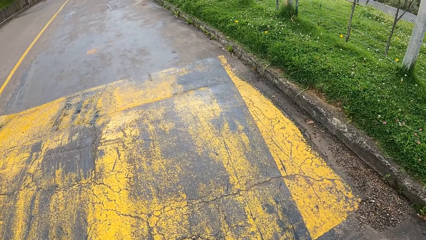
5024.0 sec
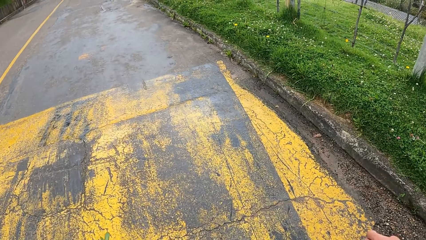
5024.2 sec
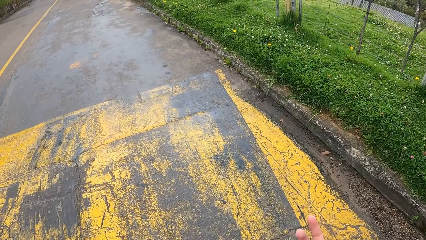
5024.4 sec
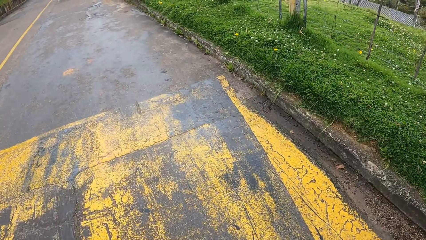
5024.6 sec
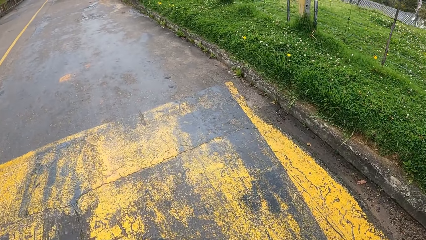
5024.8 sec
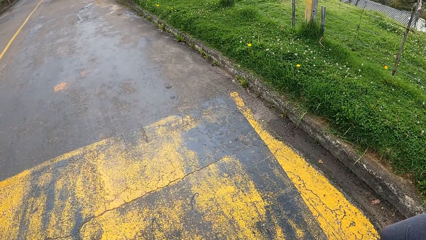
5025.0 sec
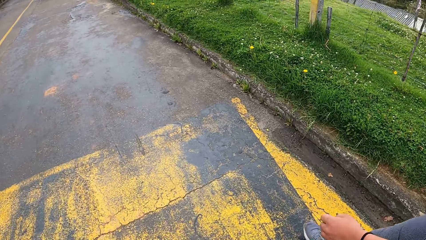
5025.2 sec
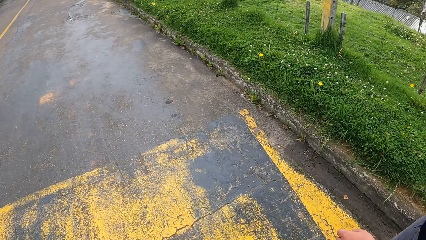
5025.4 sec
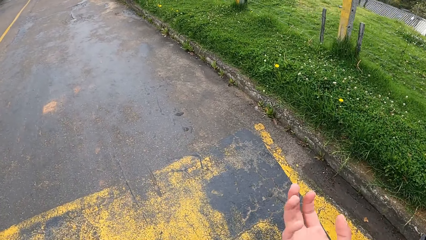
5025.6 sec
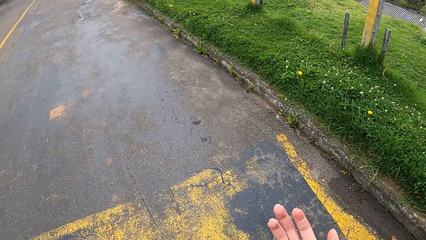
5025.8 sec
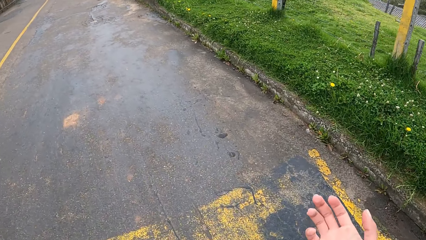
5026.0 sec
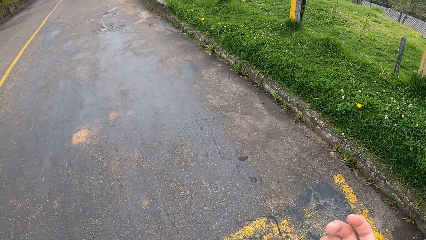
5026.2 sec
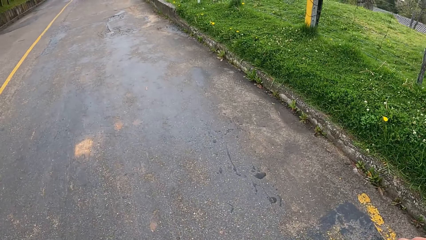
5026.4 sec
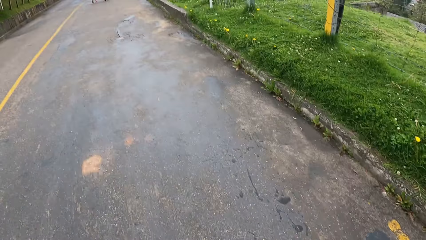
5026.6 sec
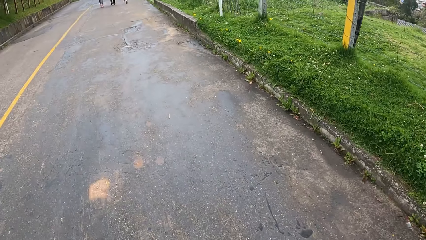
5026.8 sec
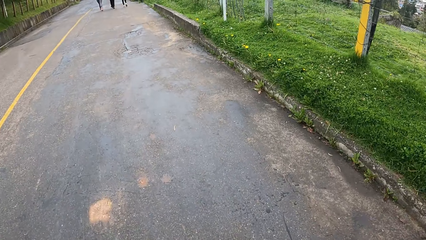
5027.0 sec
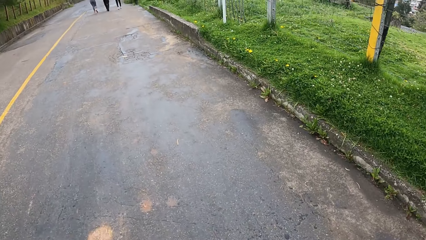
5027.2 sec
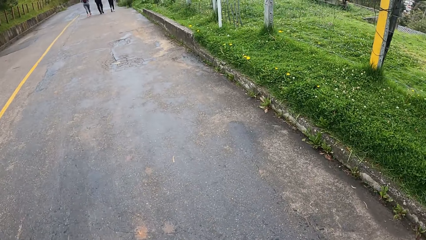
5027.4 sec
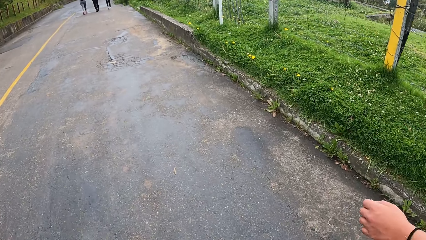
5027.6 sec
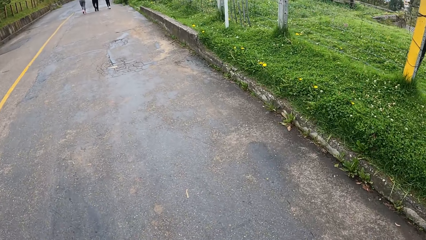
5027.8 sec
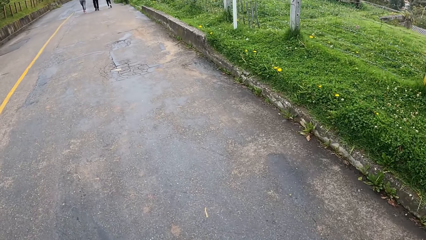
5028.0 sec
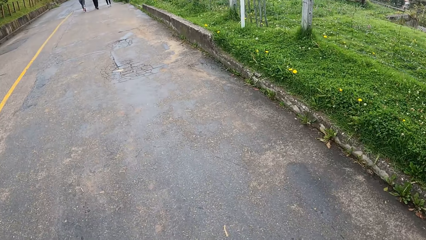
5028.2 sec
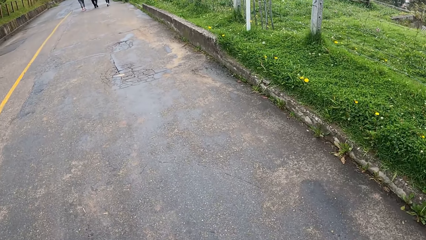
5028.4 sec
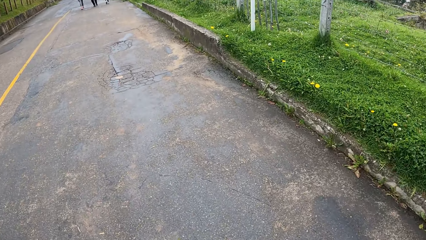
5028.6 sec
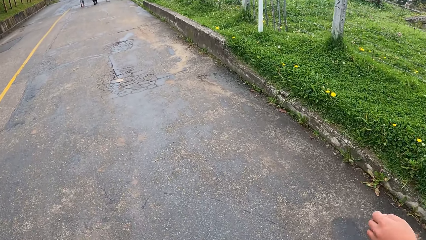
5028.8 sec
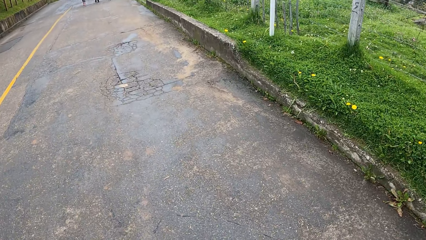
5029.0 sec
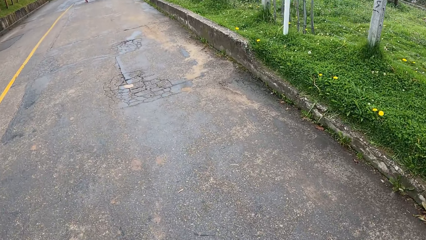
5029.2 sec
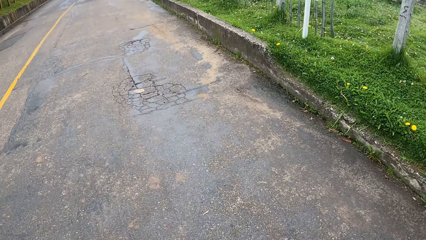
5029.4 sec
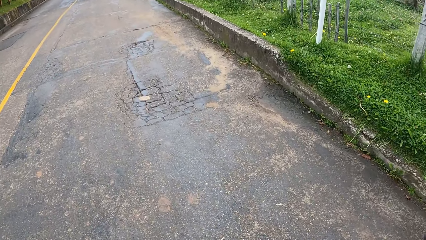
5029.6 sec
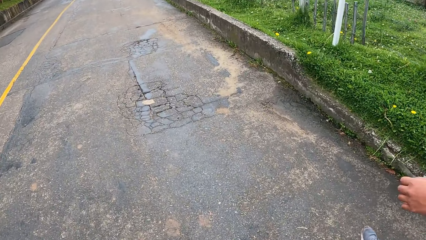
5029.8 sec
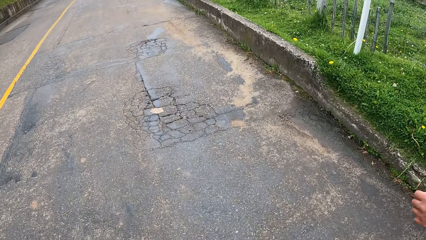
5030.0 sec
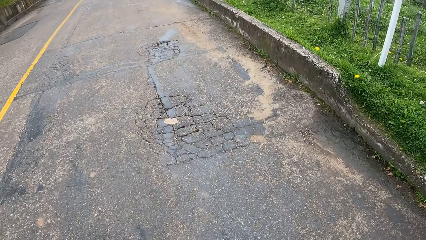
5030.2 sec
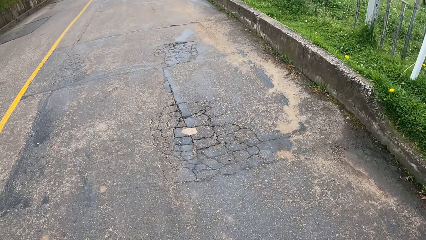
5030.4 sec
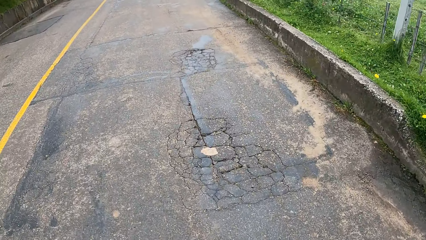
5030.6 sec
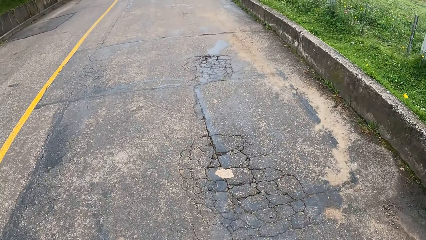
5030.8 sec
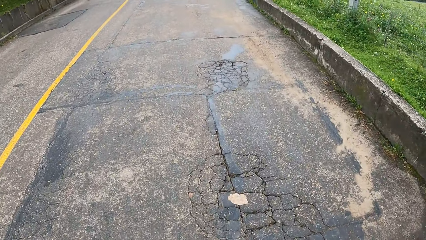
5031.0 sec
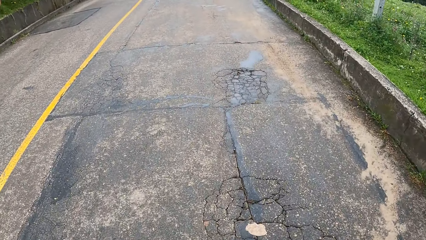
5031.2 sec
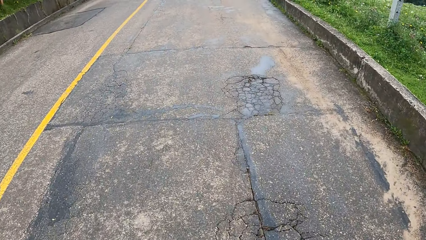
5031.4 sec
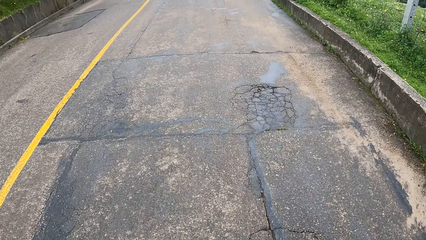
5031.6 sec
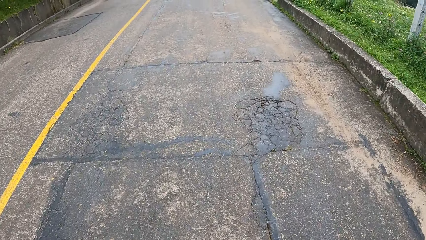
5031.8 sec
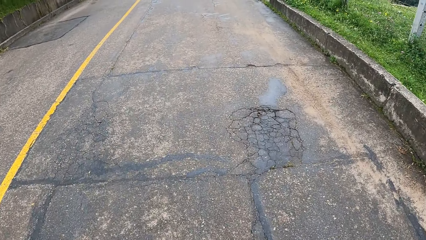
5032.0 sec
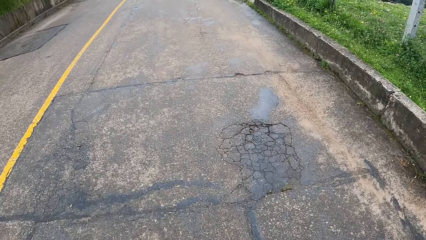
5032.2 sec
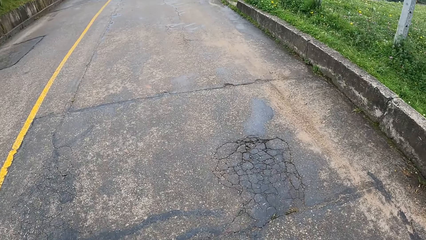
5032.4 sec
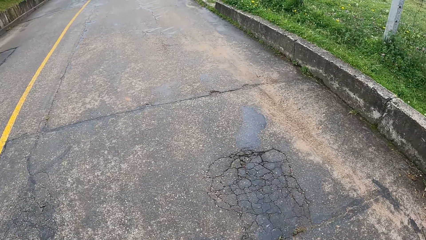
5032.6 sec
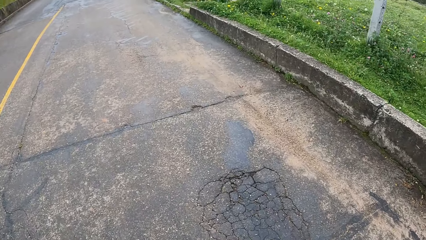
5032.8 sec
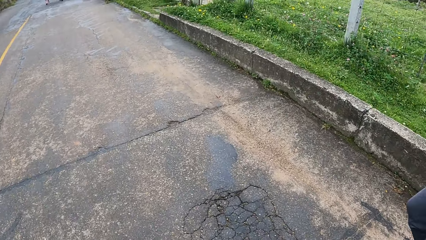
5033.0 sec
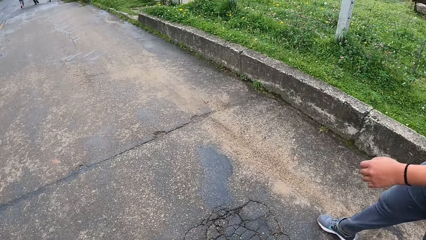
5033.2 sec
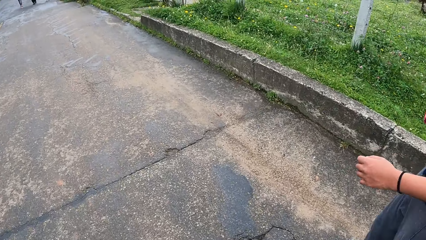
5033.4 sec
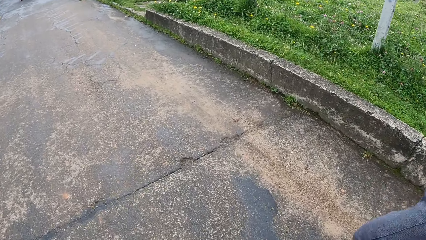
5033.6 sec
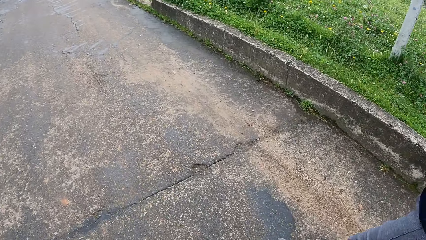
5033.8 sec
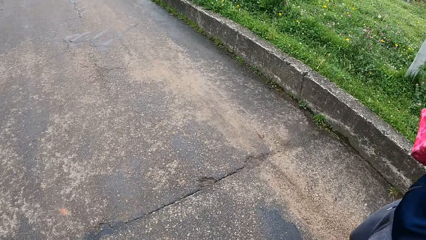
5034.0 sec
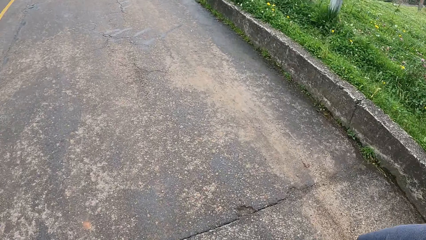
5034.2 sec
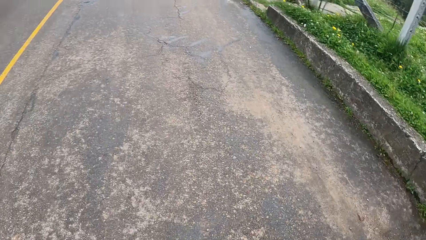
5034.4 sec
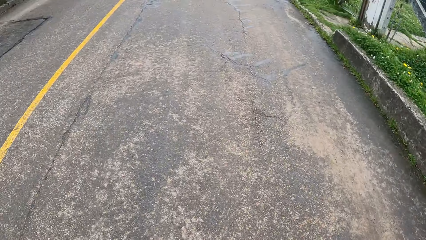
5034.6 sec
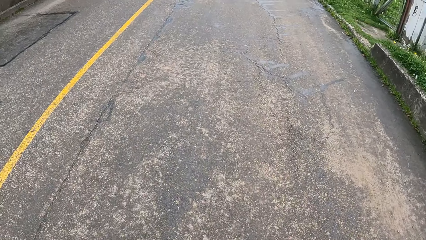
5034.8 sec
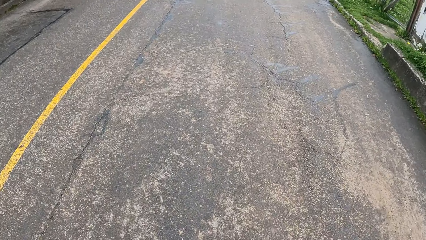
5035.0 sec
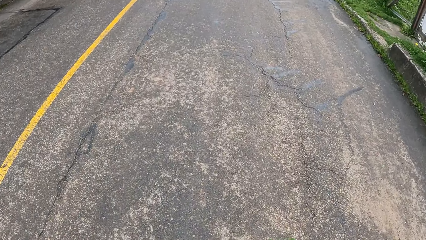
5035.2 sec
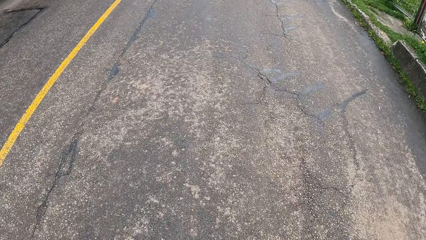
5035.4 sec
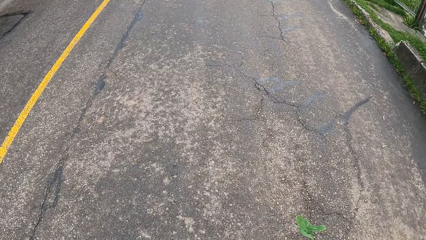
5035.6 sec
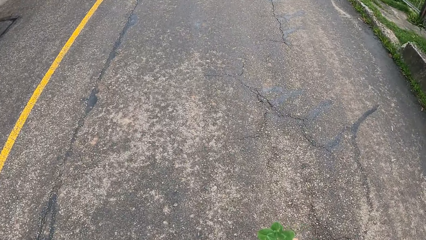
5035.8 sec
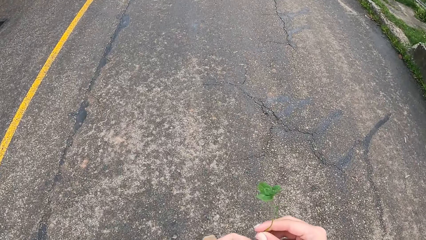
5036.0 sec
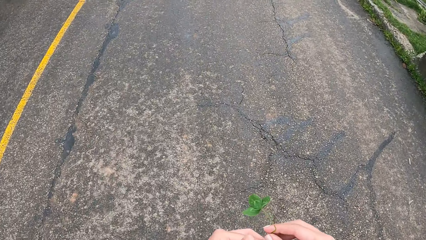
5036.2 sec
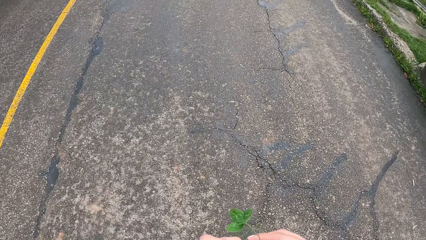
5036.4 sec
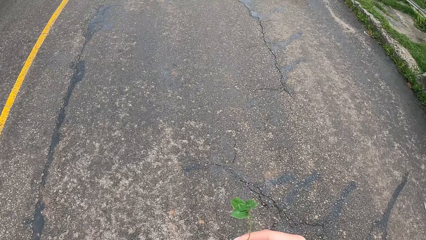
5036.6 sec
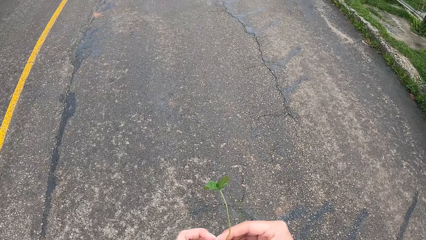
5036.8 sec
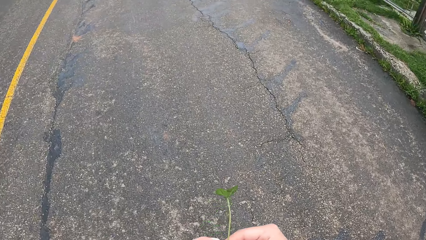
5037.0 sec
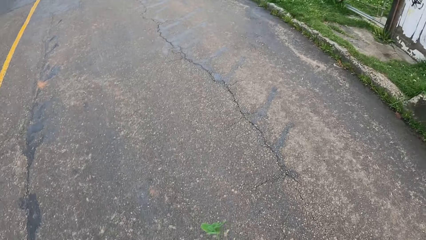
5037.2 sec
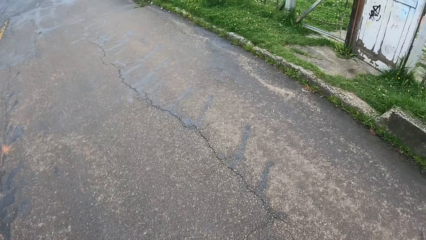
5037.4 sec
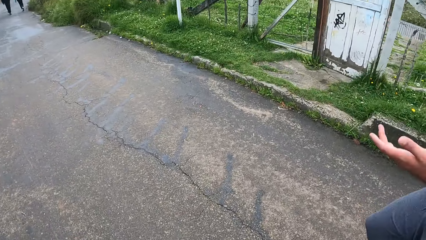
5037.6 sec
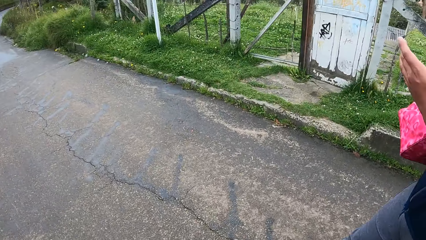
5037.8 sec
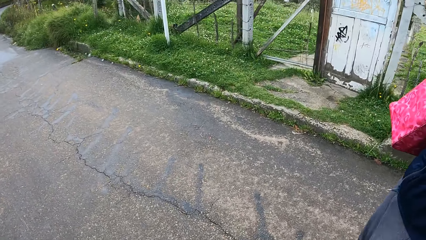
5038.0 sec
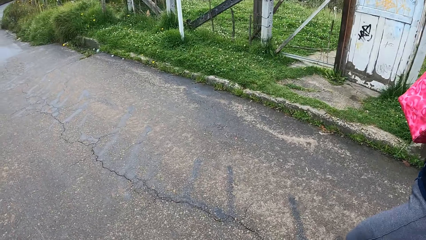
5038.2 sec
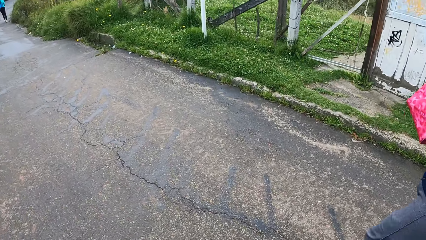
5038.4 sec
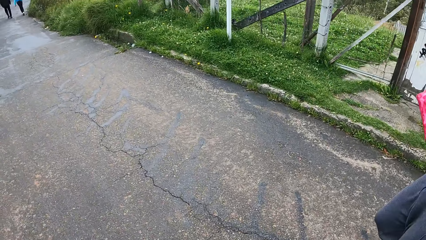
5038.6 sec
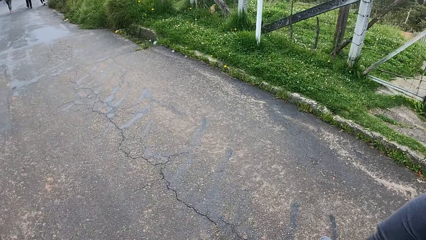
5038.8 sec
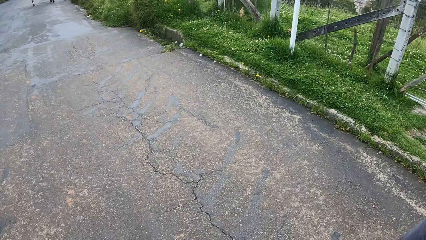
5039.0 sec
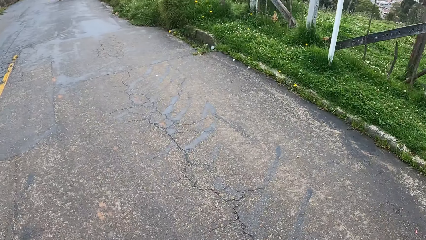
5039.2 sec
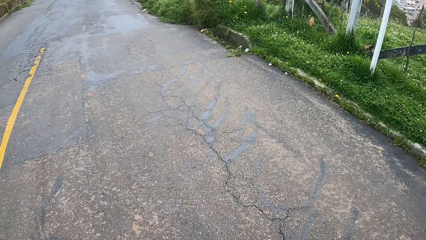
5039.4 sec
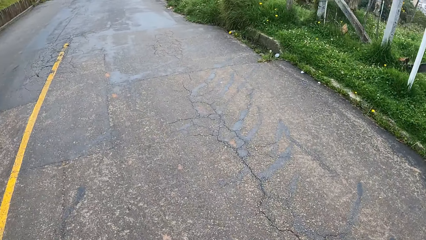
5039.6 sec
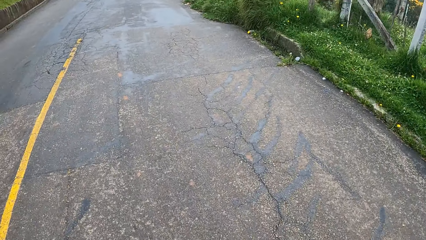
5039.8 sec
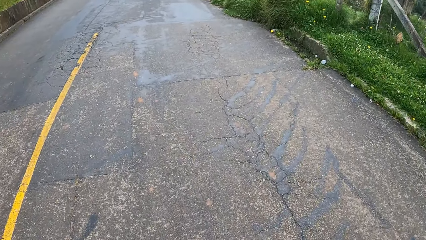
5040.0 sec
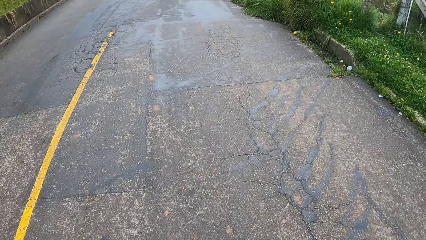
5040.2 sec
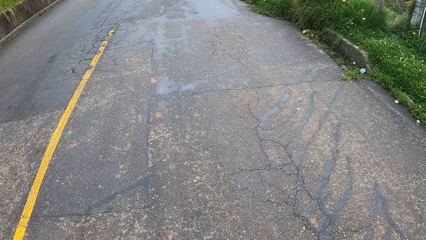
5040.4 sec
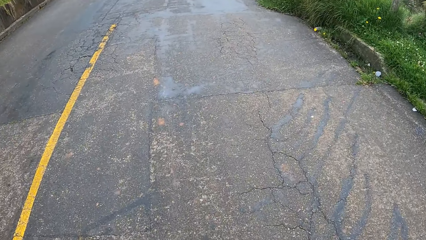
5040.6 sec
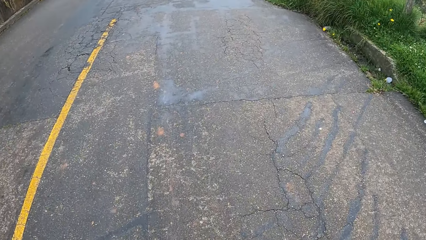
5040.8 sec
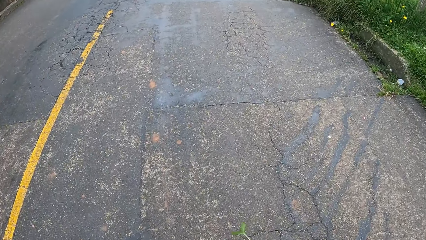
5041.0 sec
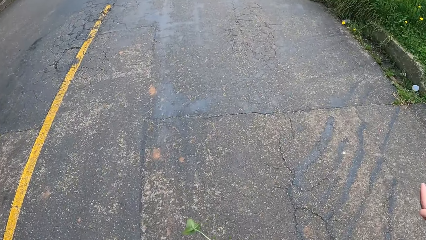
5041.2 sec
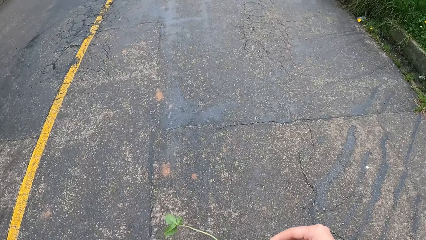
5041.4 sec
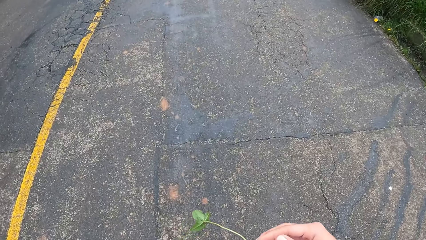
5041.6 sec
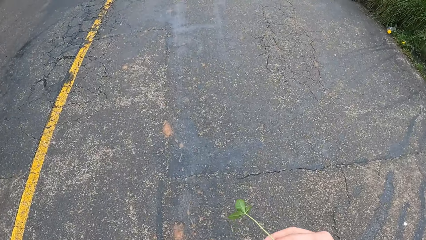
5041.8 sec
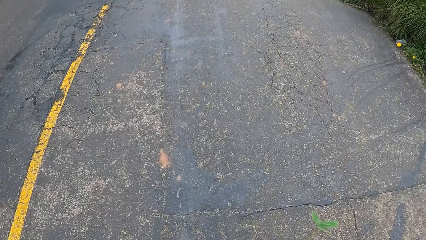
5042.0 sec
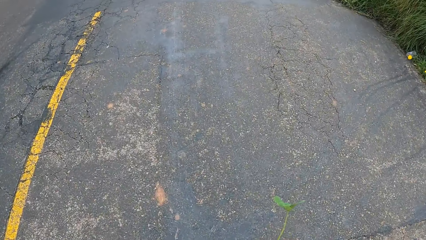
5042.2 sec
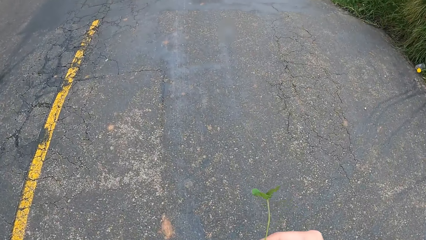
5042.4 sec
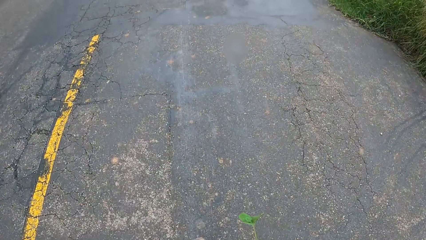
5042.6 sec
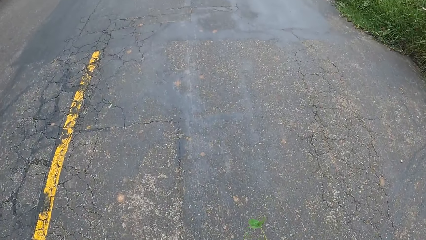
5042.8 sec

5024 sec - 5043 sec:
The camera wearer converses with a man. He walks along the road with the man. He looks at the man. He walks along the road with the man. He holds the plant with his hands. The man converses with the camera wearer. The camera wearer walks along the road with the man.
